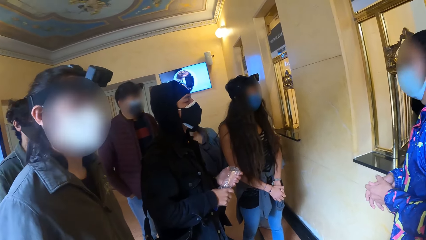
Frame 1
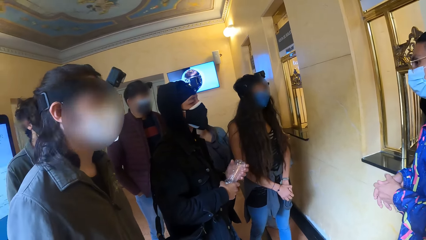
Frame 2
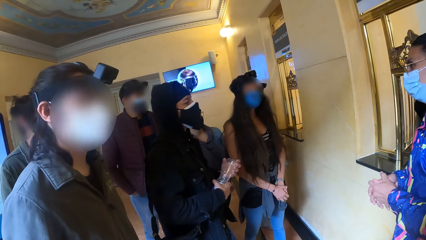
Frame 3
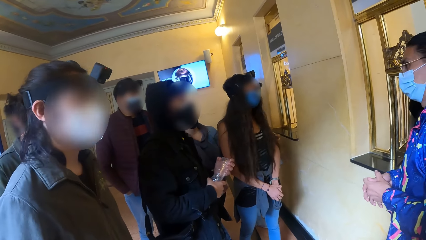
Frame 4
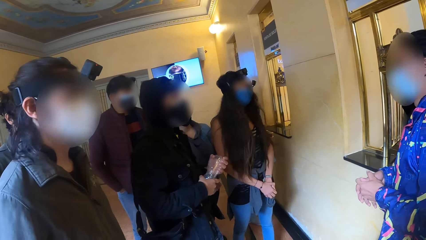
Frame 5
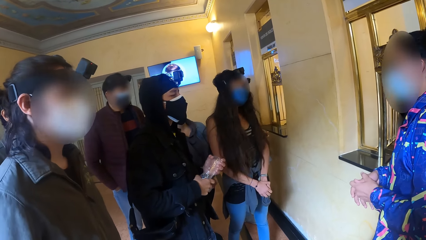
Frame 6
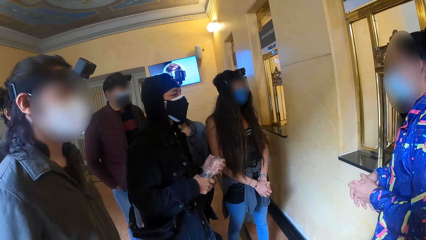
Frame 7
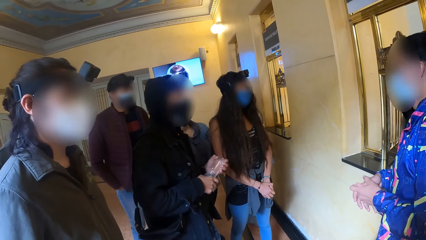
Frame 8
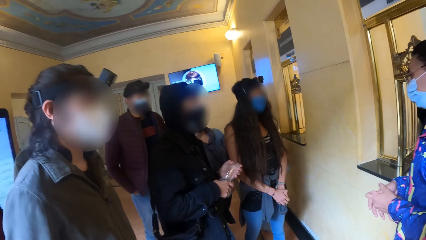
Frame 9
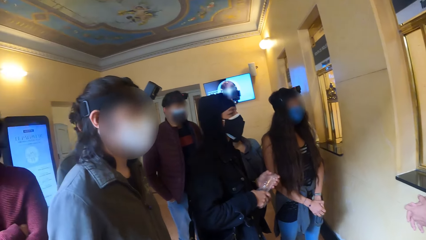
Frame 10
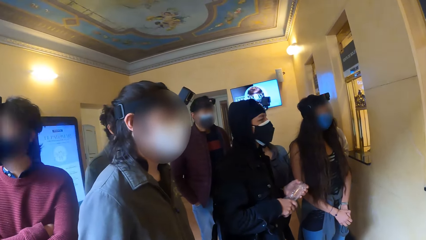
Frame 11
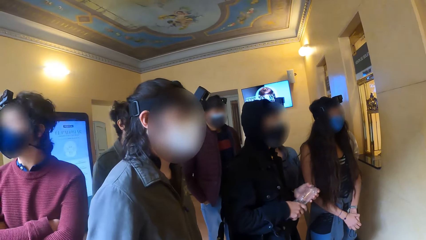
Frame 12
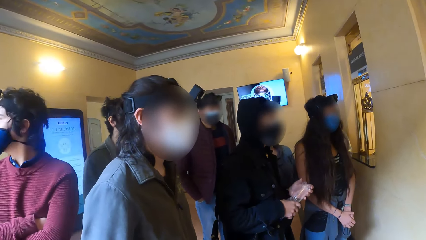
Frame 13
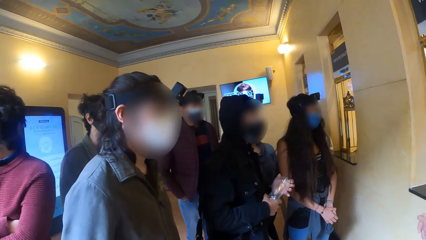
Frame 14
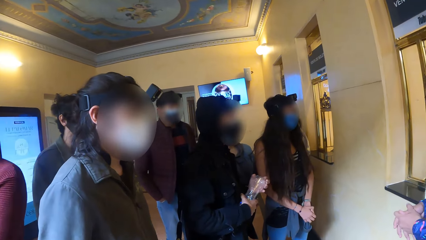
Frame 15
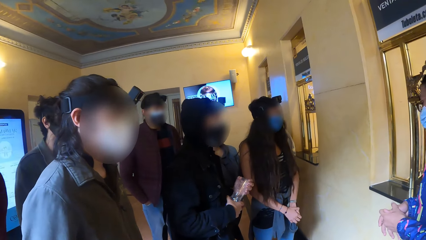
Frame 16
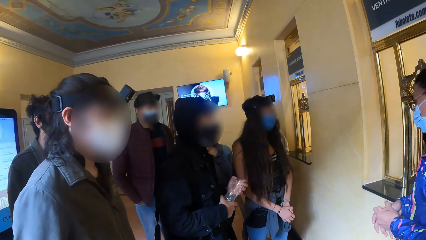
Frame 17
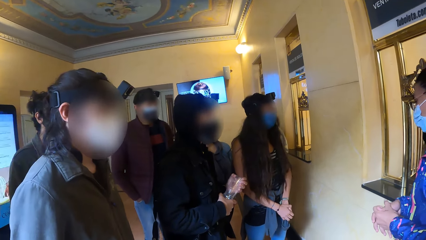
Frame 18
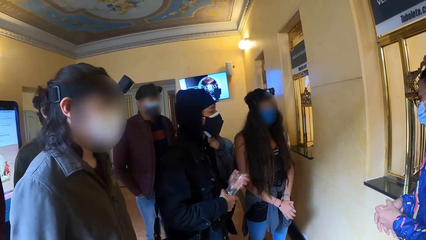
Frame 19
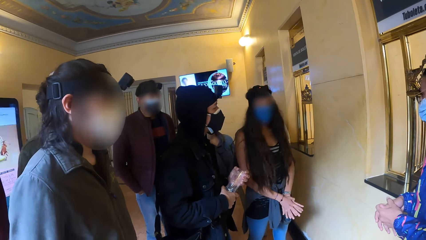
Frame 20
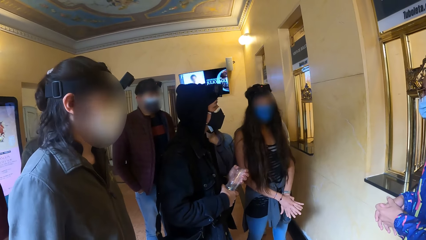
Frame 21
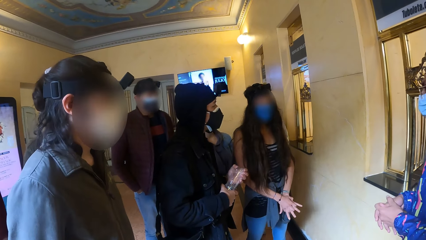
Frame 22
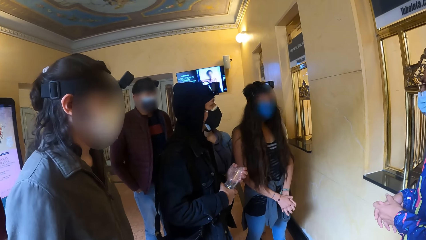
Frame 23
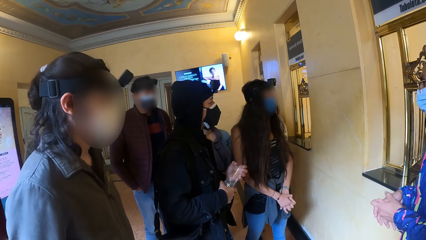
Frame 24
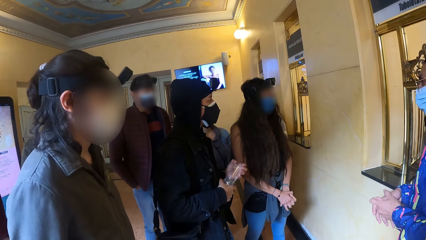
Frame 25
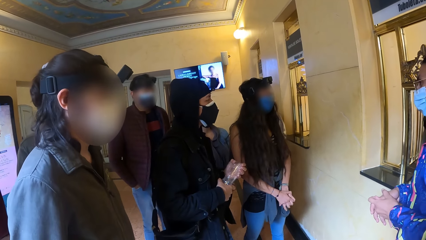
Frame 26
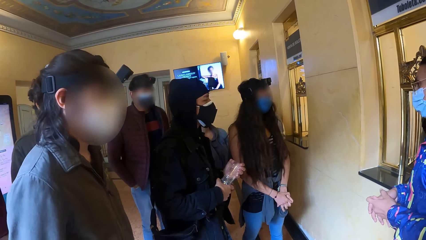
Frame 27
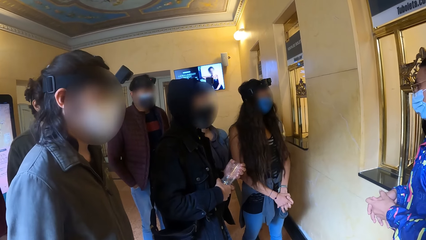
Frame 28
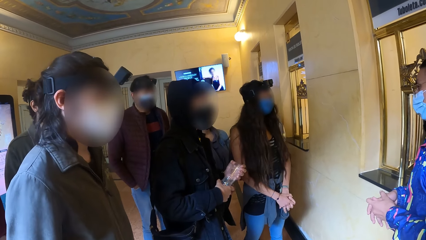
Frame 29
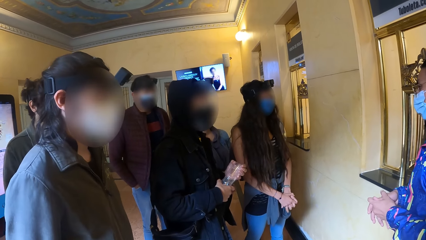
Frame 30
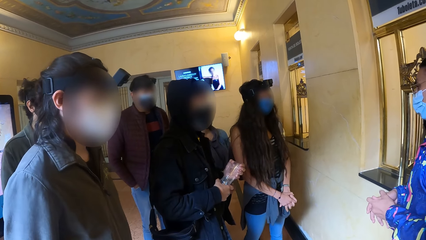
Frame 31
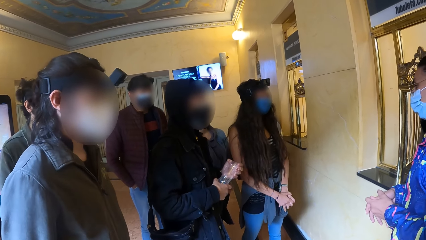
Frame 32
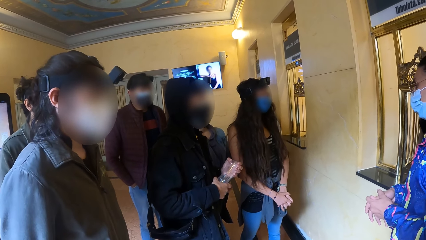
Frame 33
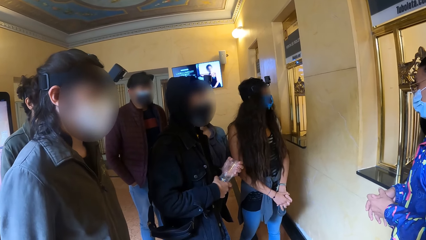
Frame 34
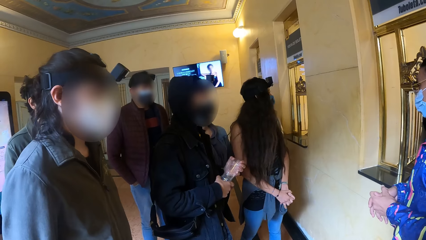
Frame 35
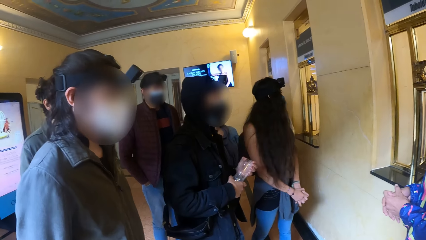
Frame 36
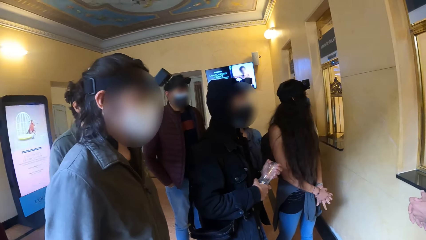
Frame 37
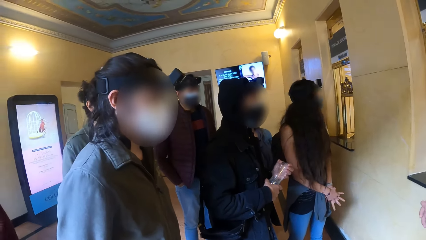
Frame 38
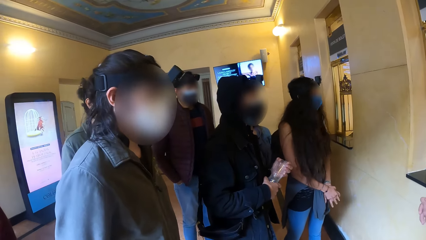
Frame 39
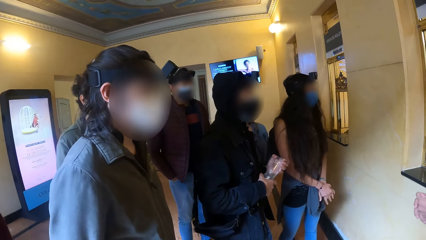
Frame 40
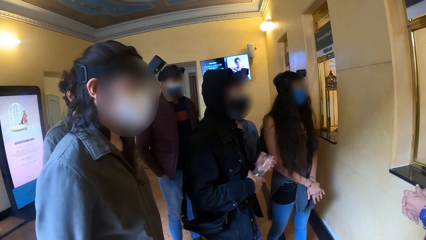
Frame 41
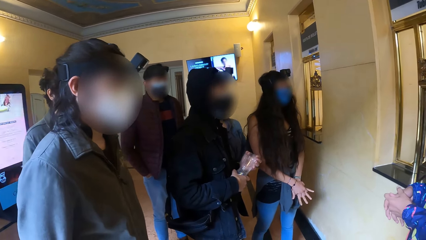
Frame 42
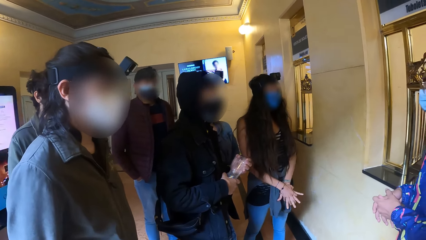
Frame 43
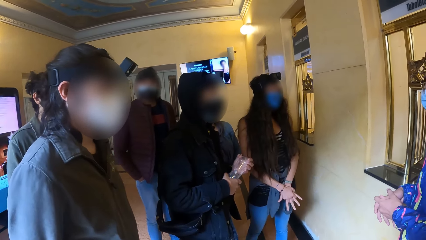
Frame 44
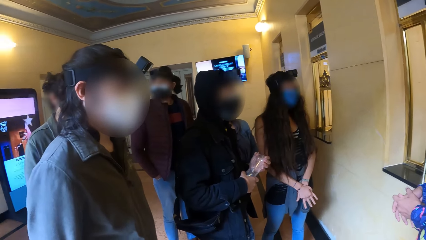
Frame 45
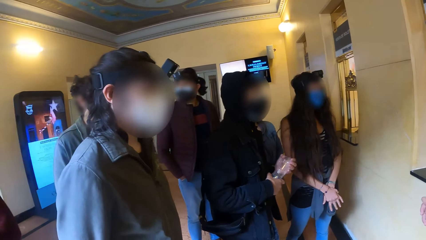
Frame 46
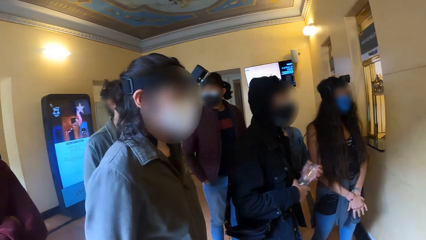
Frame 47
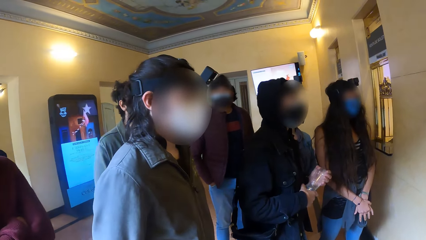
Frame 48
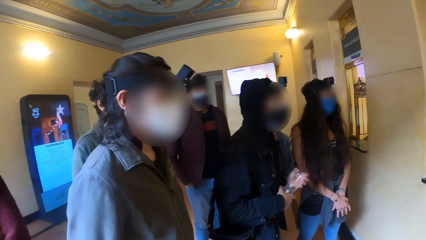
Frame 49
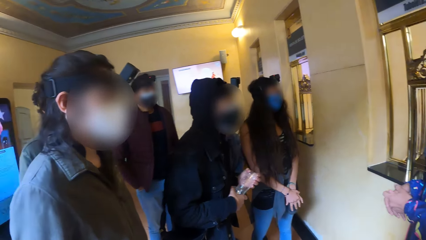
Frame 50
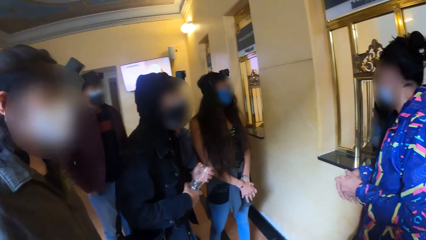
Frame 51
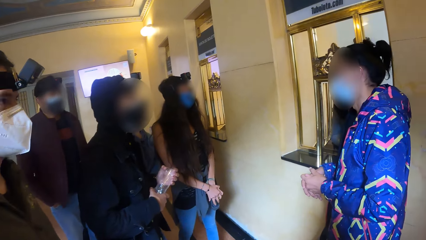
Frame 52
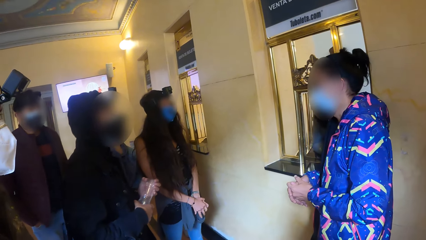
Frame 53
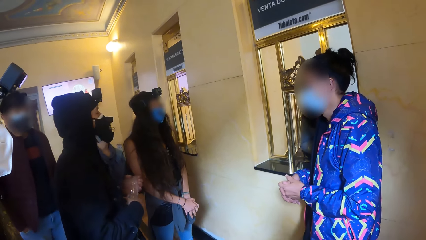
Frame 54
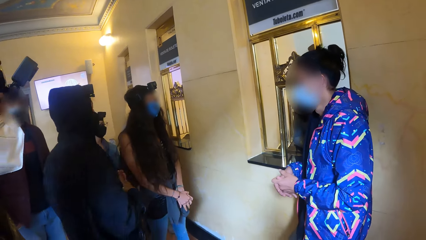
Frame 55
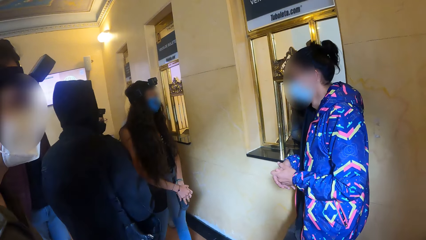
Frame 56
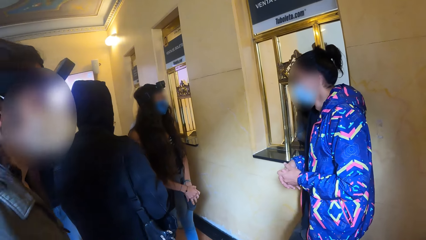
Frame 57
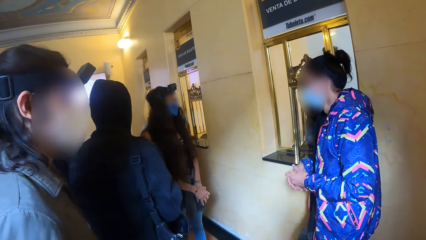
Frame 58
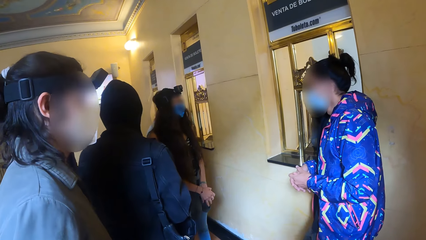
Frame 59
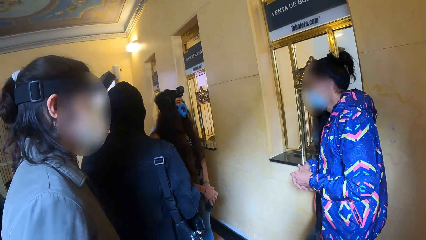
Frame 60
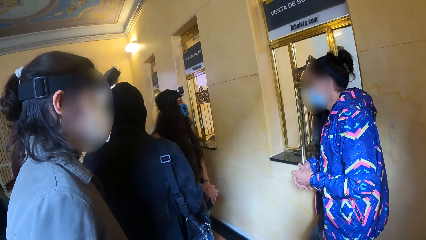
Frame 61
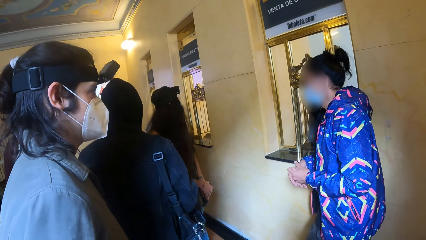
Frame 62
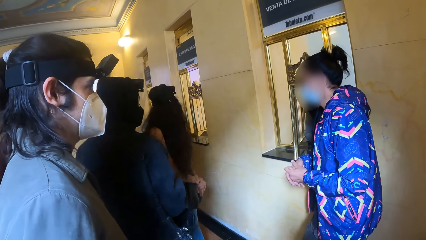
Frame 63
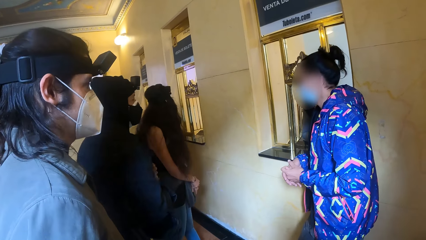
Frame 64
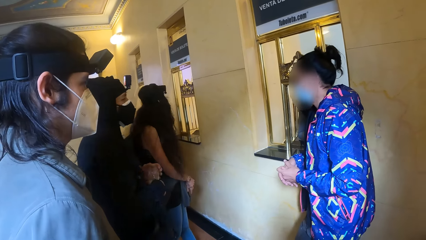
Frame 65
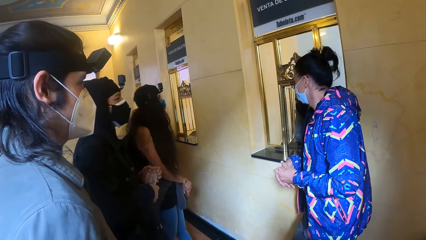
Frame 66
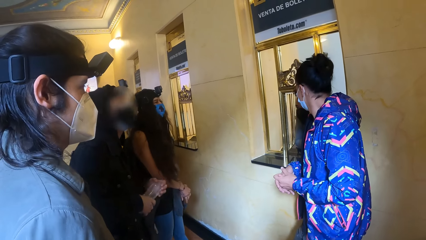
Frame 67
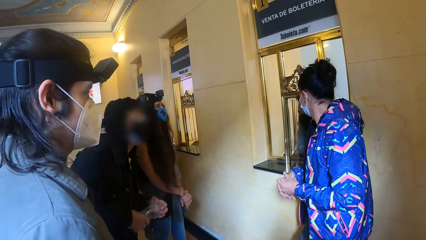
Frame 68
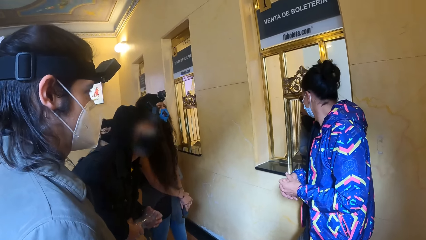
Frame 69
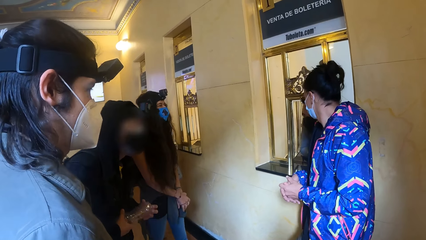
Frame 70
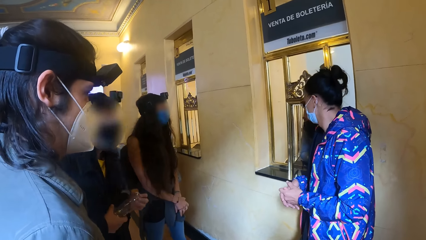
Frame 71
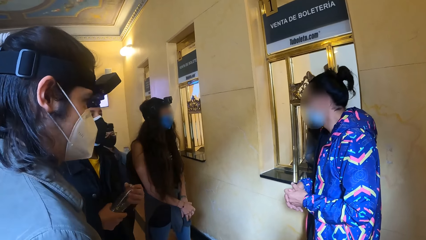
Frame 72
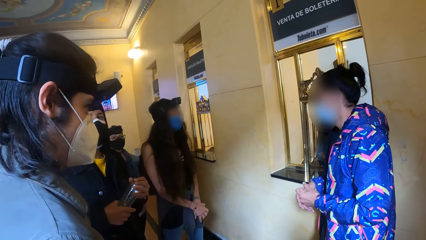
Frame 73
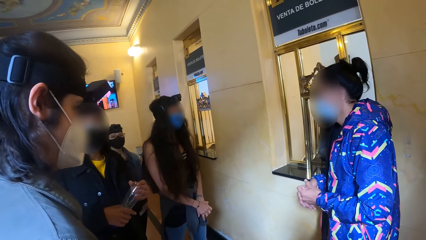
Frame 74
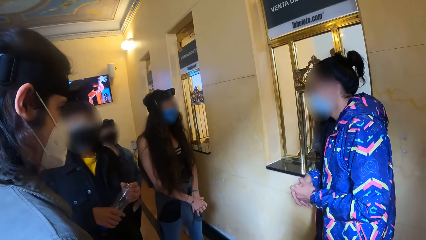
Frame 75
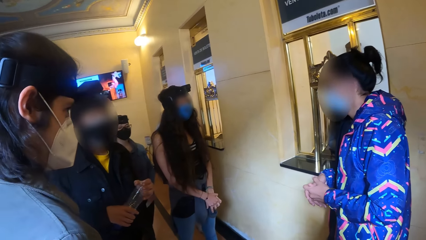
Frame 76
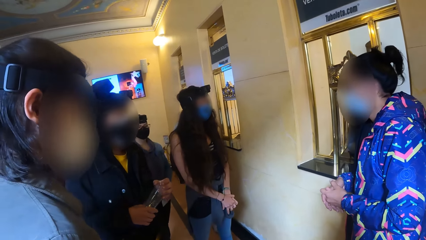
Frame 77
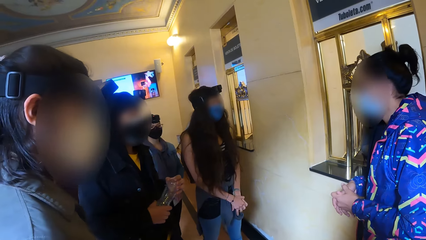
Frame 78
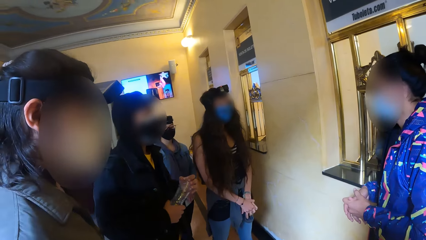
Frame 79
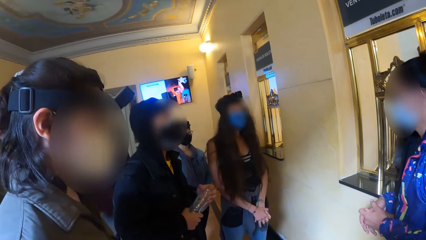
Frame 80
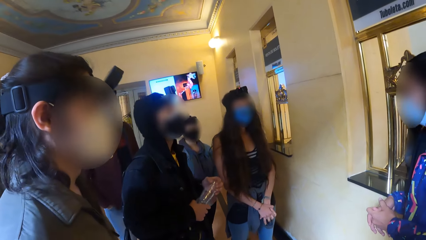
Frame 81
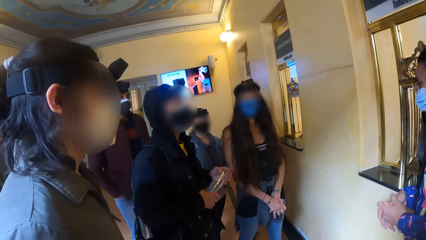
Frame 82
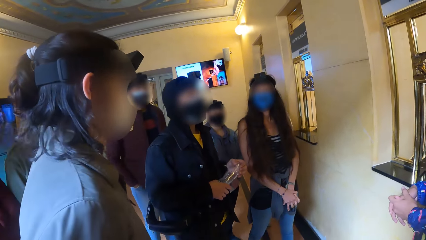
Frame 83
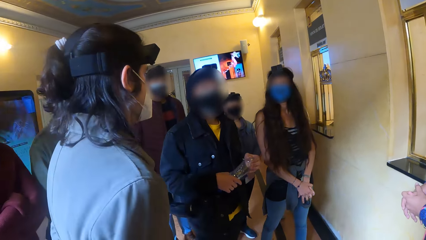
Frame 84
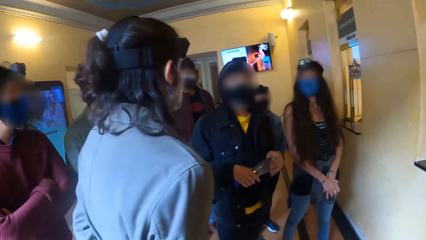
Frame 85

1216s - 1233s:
The camera wearer stares at a man. They stare at the counter.
